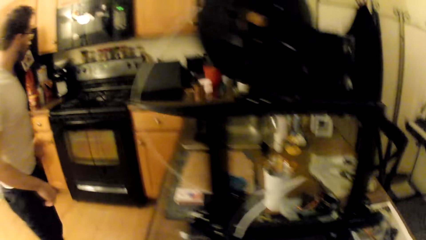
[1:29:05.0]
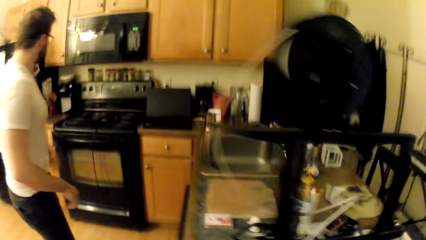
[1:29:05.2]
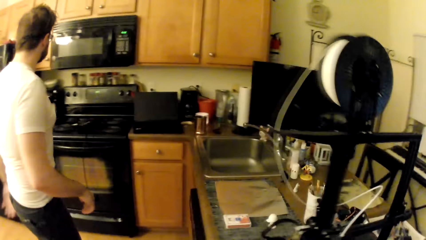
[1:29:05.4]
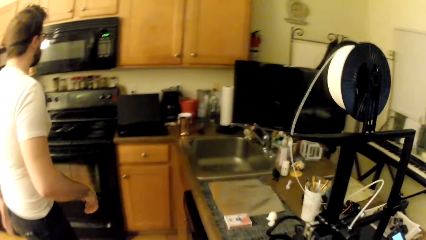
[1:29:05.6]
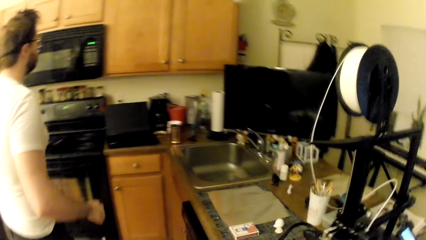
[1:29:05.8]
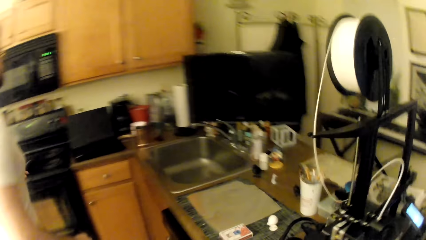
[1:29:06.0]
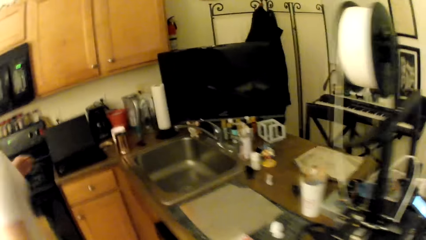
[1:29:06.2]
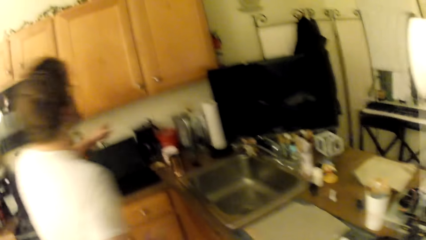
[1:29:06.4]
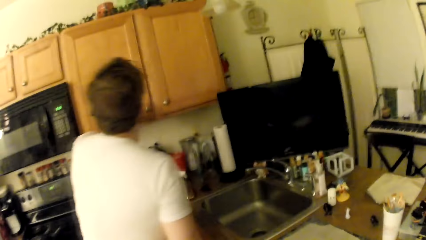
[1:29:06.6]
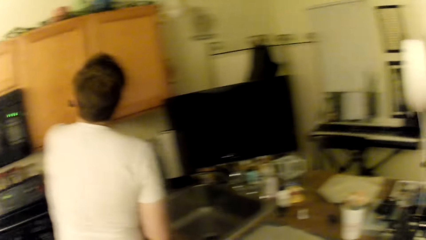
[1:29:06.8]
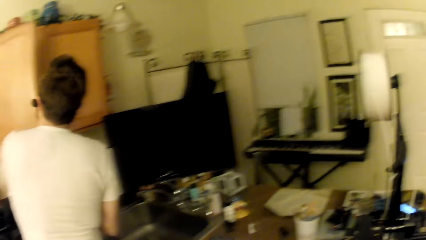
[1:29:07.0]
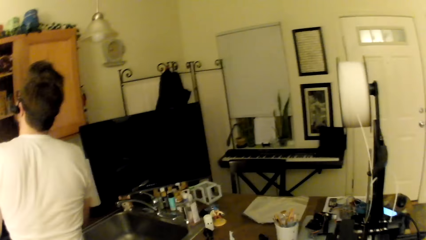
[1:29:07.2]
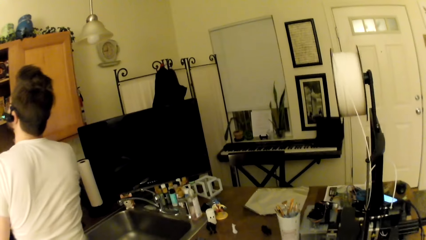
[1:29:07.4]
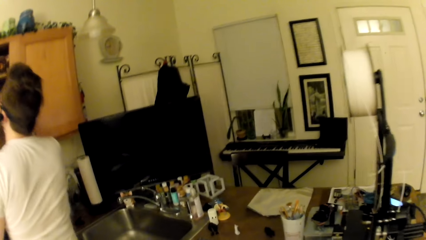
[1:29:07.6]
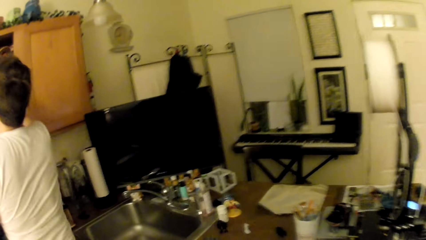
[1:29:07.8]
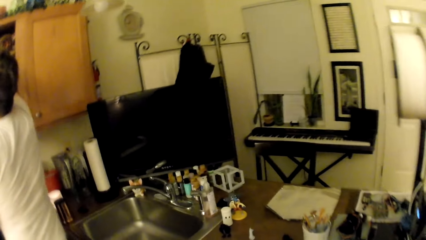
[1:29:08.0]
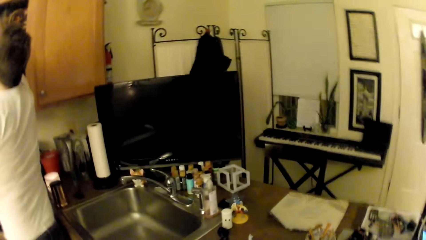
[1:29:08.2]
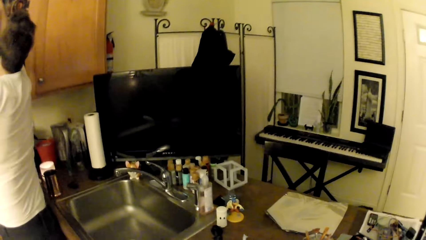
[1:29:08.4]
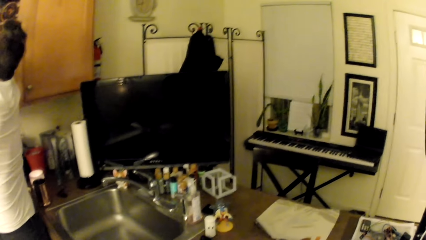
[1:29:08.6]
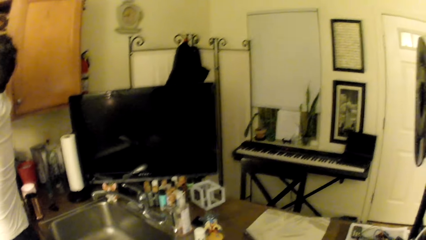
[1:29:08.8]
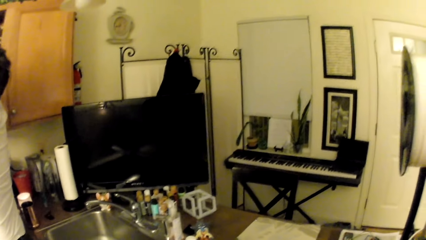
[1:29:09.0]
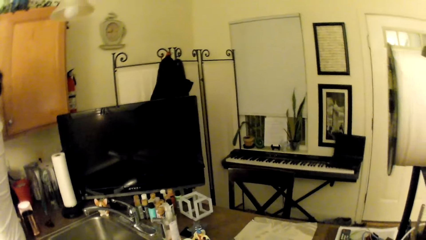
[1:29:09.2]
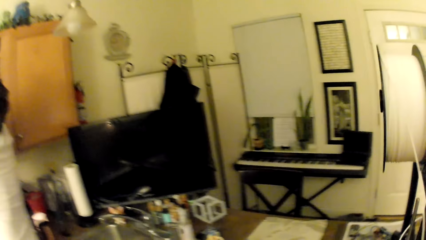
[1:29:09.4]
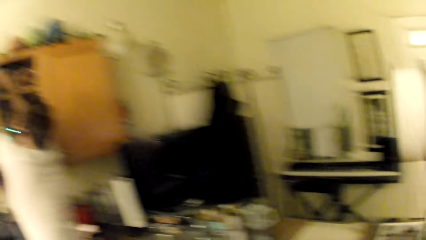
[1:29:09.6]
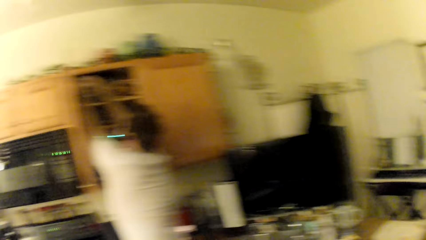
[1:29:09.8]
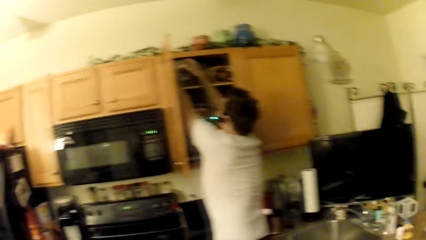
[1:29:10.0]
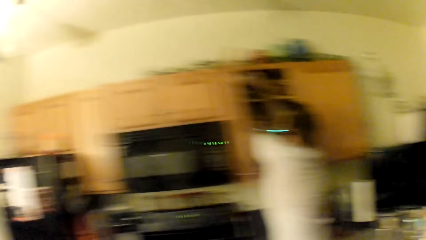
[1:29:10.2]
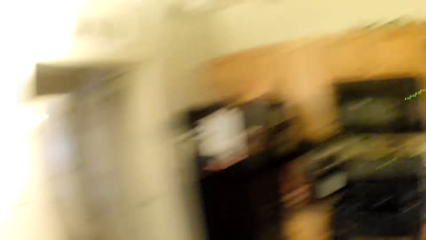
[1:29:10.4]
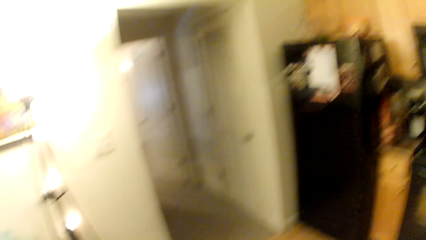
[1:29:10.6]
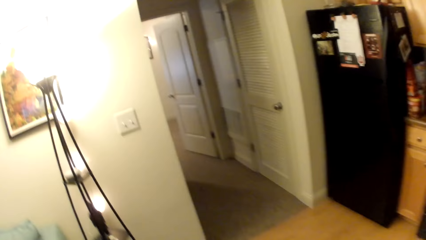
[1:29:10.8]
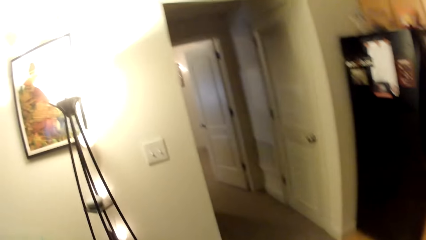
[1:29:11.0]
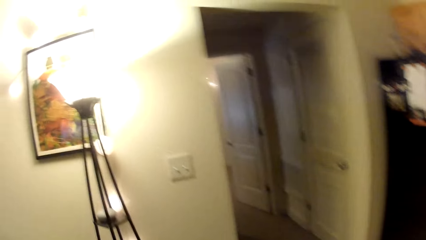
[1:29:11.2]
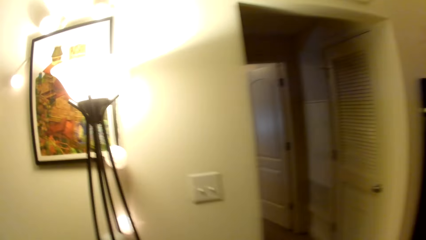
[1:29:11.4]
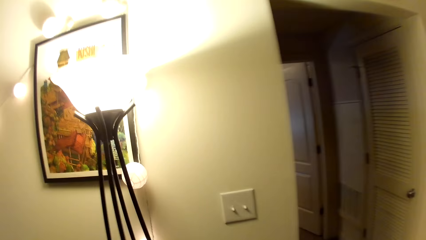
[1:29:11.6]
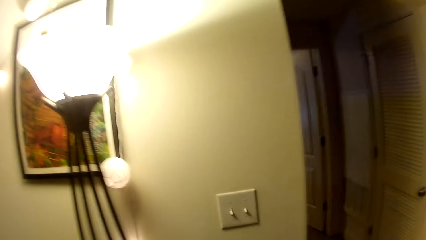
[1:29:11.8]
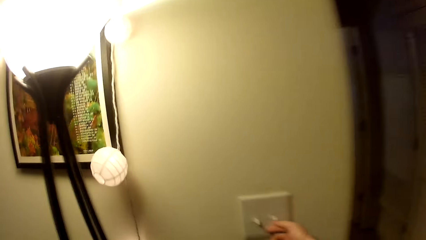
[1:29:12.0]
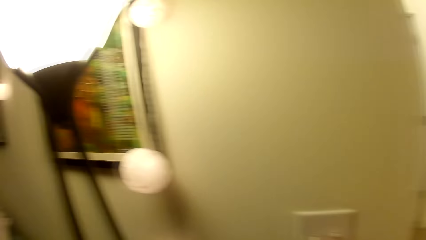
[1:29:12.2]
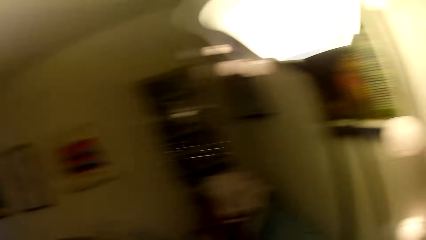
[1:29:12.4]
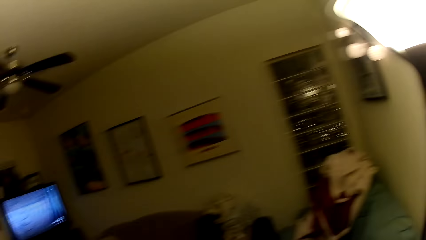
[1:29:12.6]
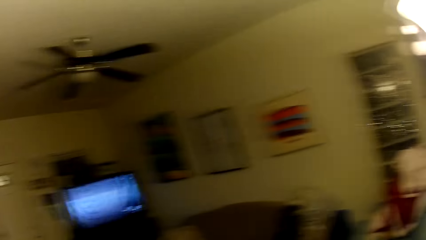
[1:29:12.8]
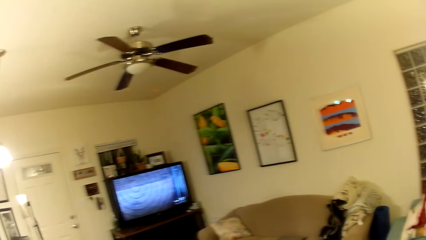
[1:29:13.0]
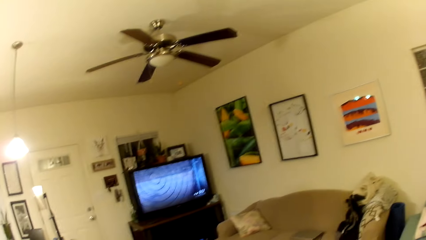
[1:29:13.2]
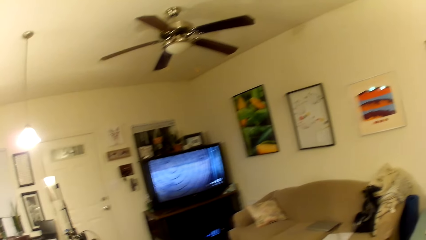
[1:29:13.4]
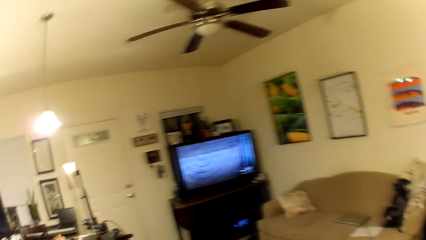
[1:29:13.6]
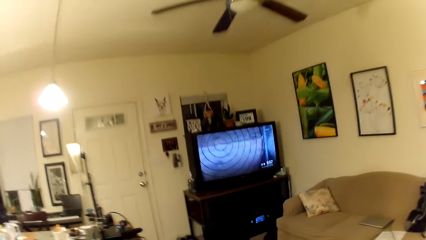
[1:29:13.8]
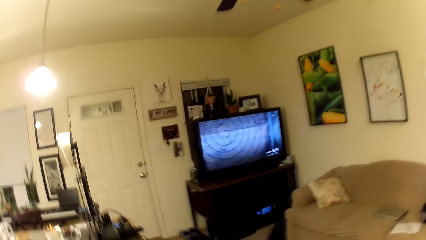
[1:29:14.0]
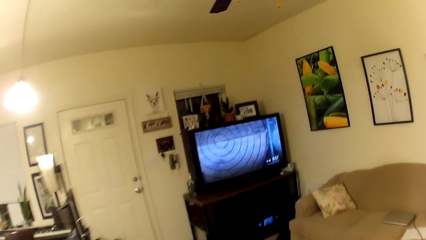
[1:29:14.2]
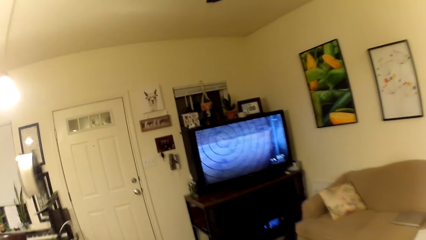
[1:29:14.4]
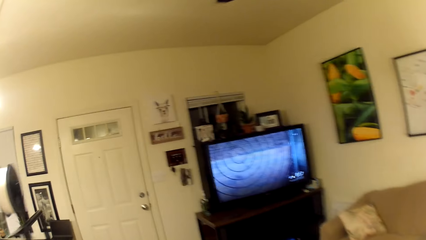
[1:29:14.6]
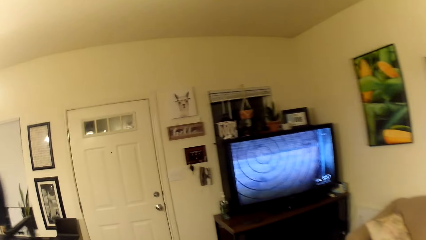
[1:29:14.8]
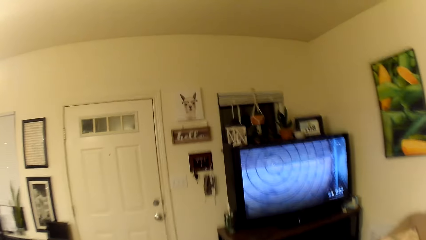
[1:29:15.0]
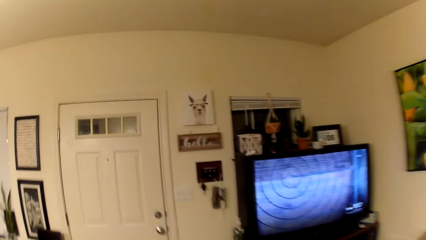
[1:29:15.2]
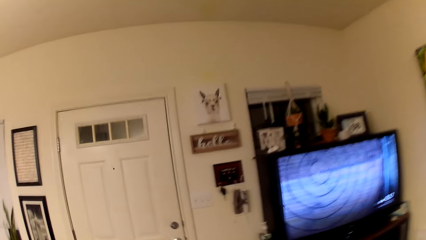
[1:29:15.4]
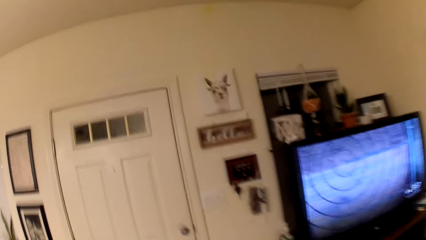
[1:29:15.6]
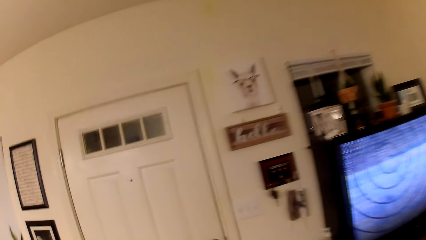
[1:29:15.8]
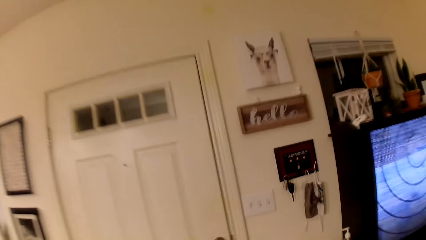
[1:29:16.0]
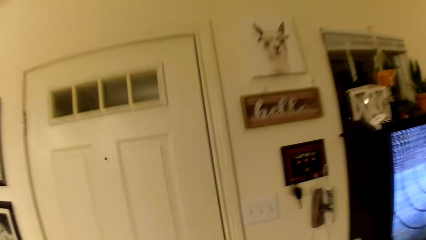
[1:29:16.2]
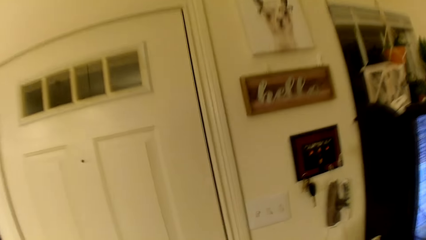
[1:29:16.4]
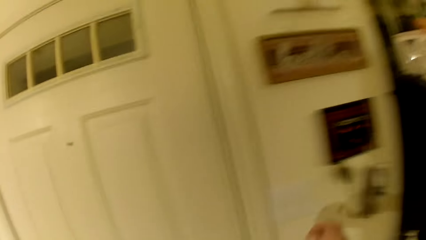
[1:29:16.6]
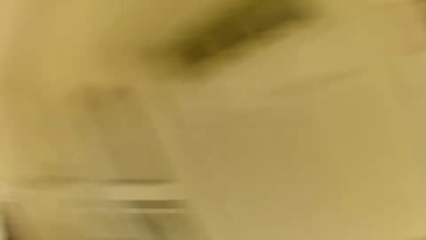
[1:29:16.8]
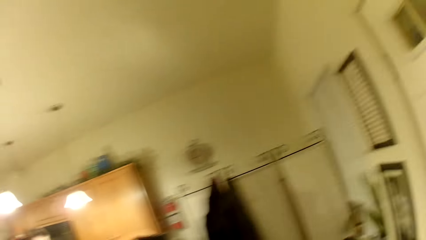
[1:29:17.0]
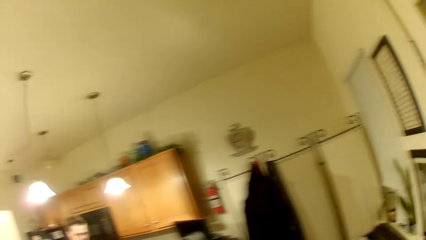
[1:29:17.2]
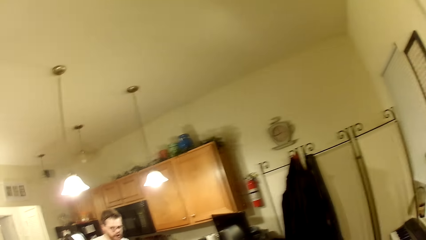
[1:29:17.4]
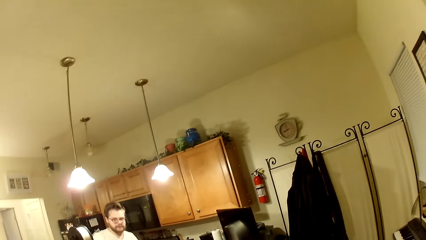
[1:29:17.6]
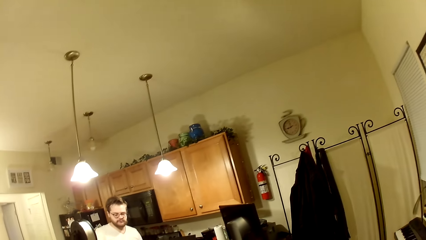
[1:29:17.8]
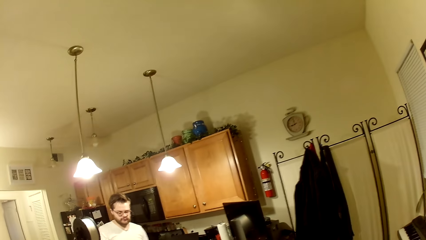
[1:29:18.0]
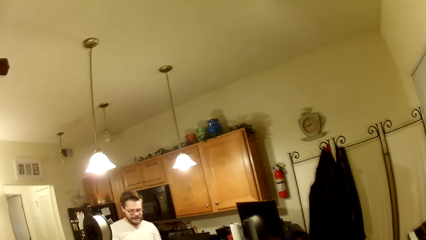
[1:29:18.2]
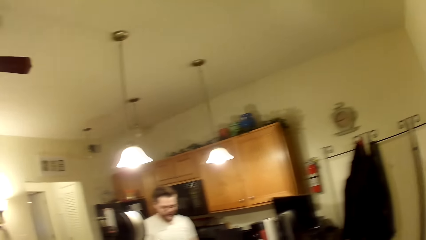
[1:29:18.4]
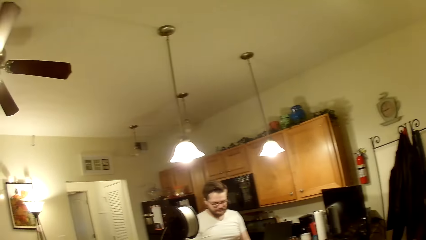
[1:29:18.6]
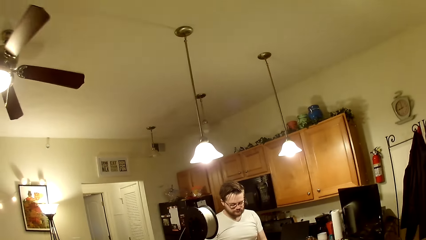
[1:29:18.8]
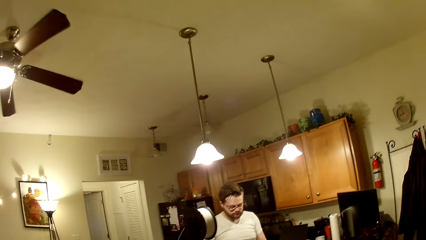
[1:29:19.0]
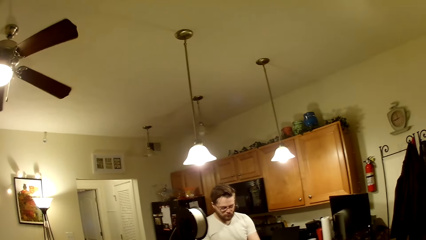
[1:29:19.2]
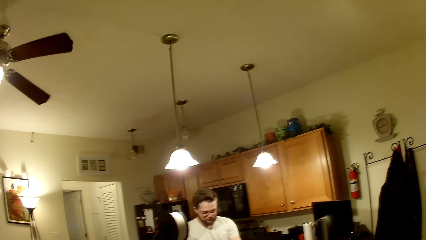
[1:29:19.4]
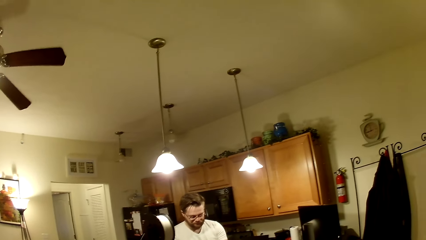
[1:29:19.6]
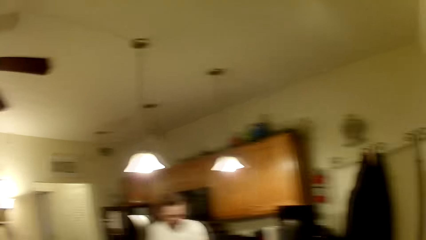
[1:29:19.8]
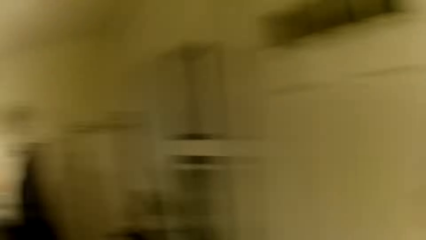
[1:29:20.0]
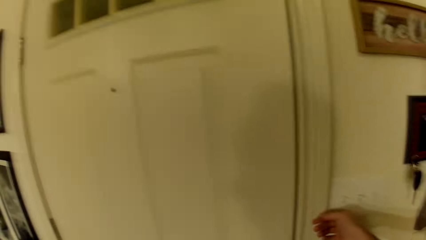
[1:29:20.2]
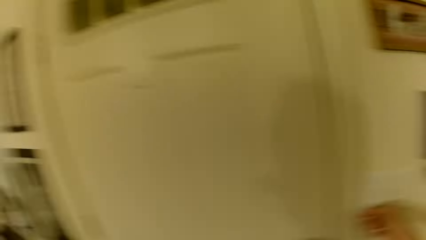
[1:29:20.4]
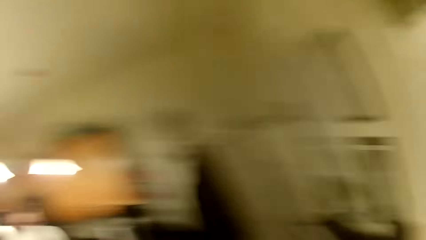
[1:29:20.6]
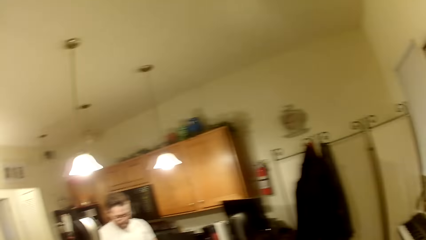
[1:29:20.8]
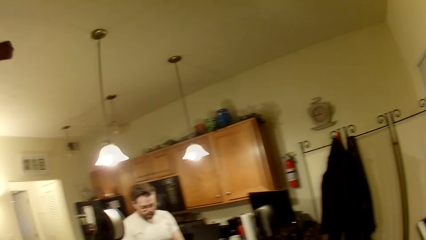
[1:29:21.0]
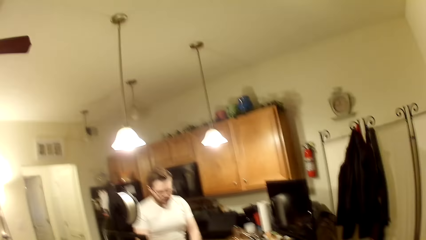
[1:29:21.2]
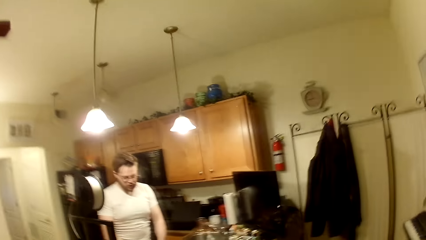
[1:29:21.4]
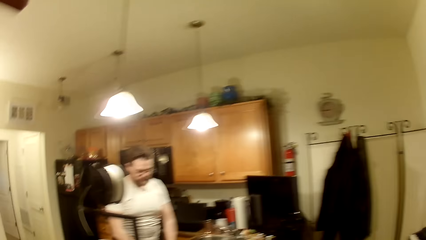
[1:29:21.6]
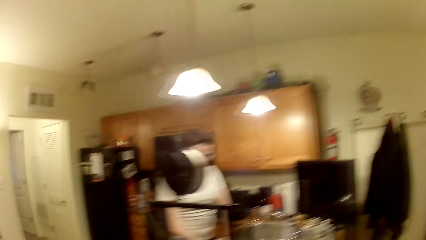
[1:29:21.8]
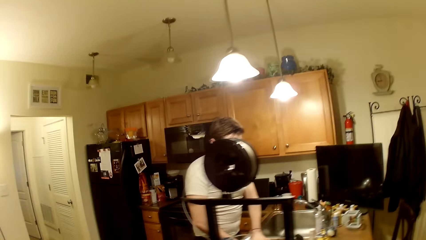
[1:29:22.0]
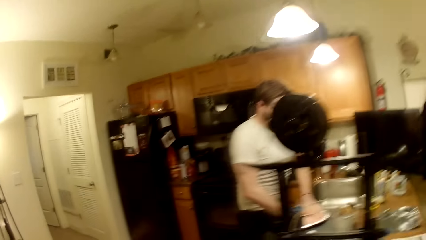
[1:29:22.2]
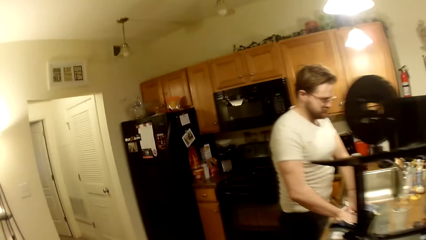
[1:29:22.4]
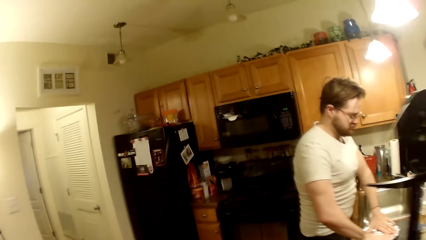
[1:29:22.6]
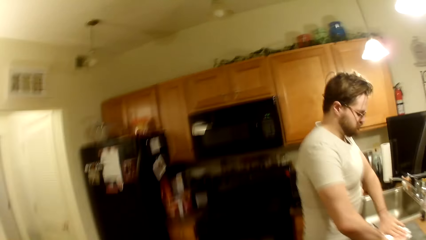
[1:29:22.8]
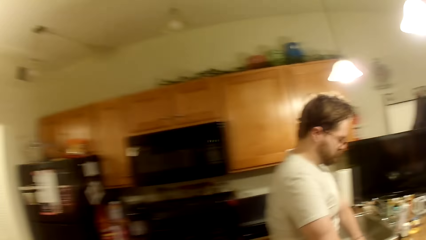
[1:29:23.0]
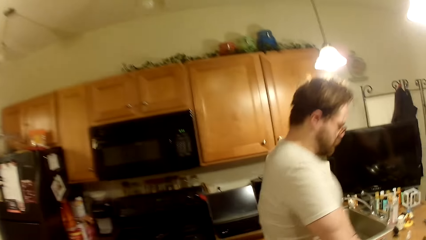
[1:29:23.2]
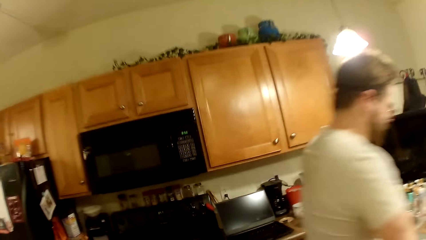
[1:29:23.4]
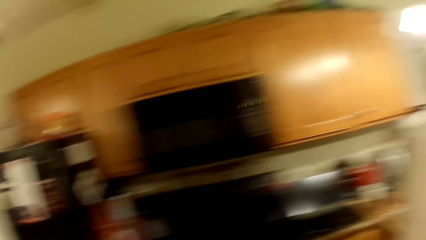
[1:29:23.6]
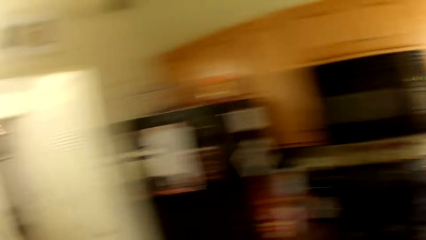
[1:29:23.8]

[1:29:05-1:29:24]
A man walks around a room. The camera wearer walks around the room. The man opens a second cabinet door with his left hand. The camera wearer looks around the room. The man picks an item from the cabinet with both hands. The camera wearer walks around the room. They turn on a switch. They walk around the room. They turn on the switch. They look around the room. They turn on the switch. They walk around the room. The man rests both hands on an aluminum-foil tray on the work table.
